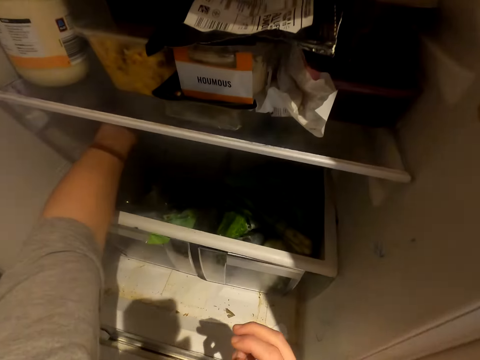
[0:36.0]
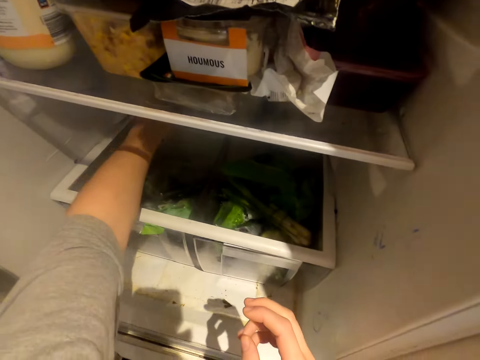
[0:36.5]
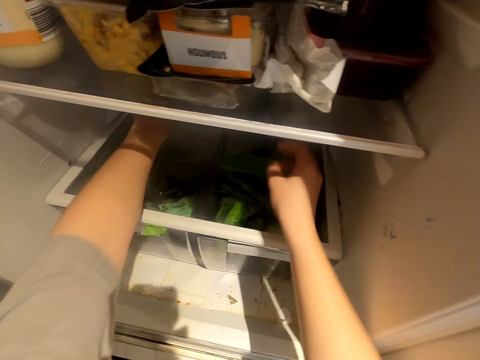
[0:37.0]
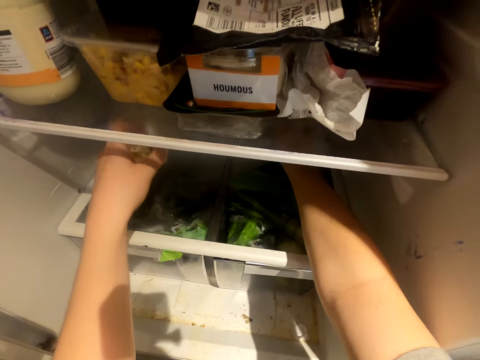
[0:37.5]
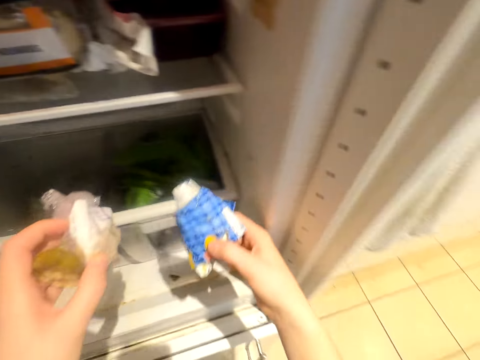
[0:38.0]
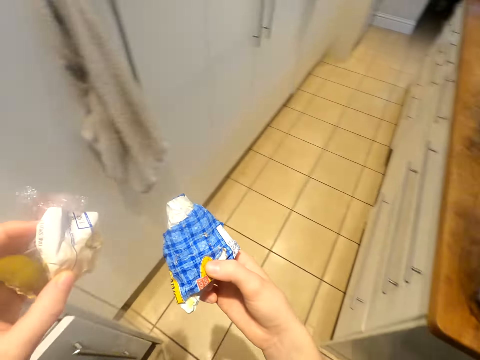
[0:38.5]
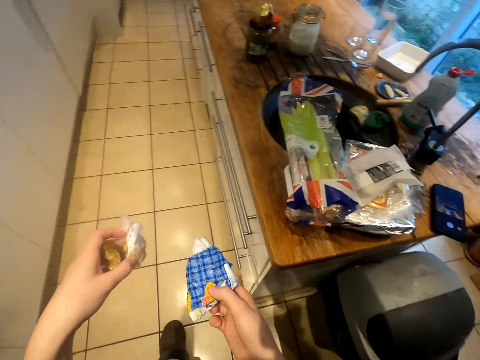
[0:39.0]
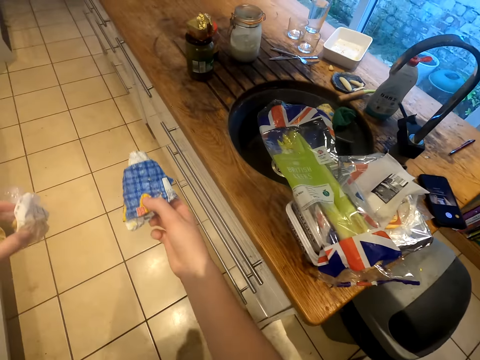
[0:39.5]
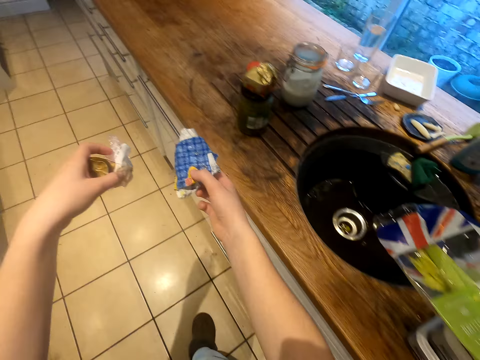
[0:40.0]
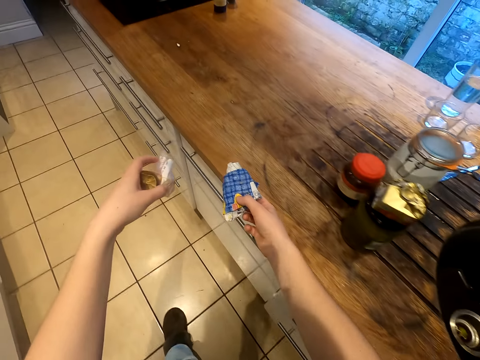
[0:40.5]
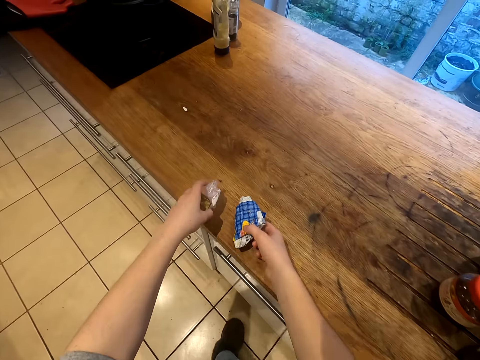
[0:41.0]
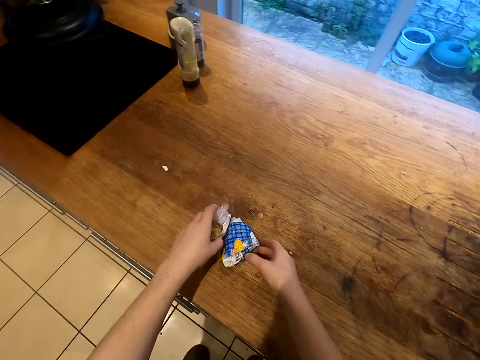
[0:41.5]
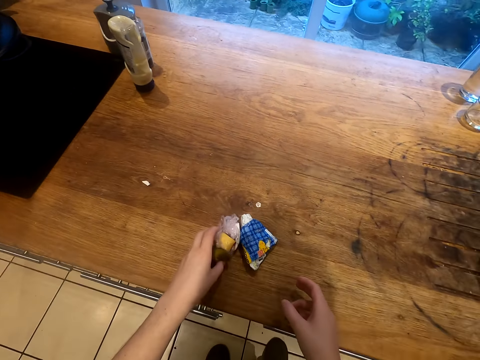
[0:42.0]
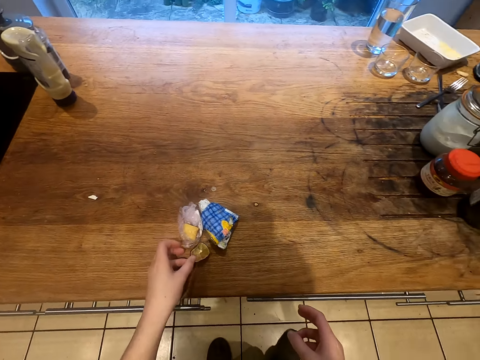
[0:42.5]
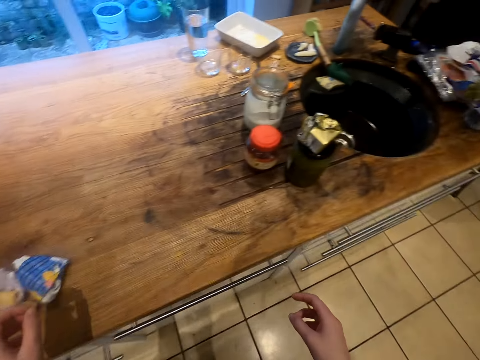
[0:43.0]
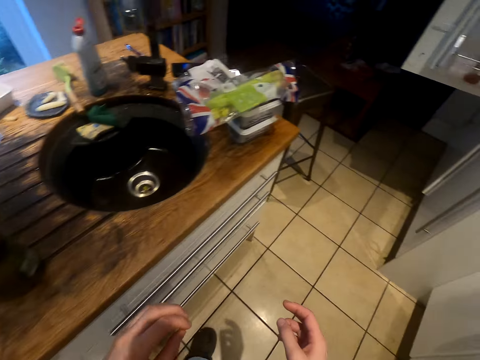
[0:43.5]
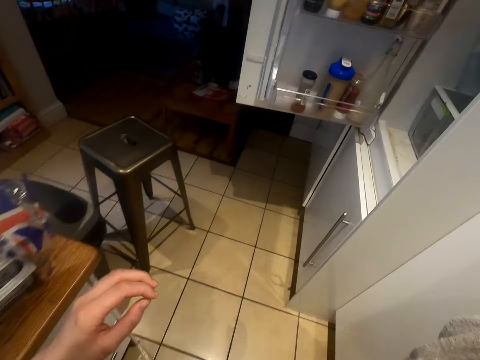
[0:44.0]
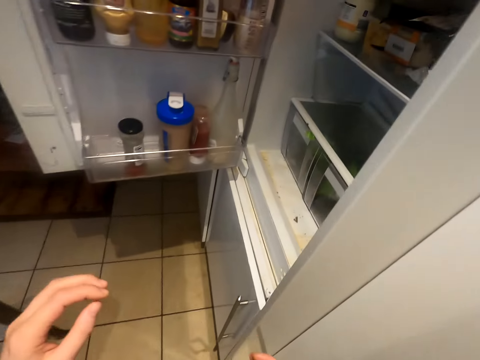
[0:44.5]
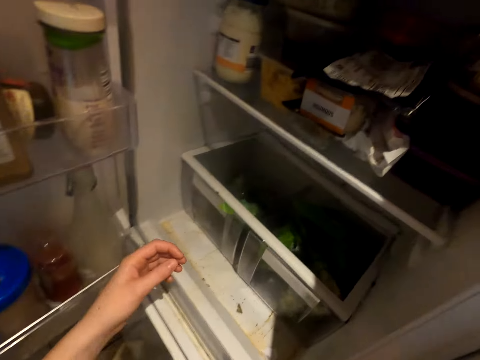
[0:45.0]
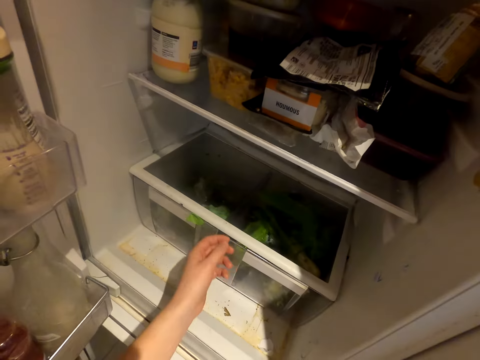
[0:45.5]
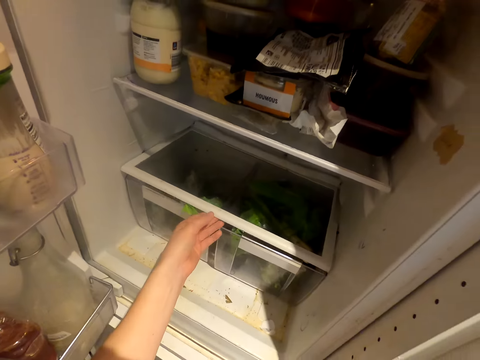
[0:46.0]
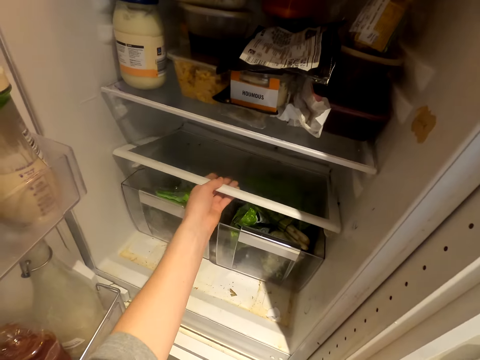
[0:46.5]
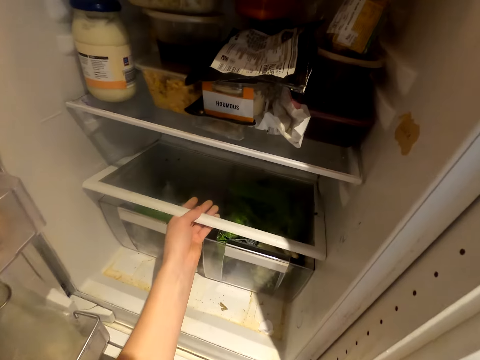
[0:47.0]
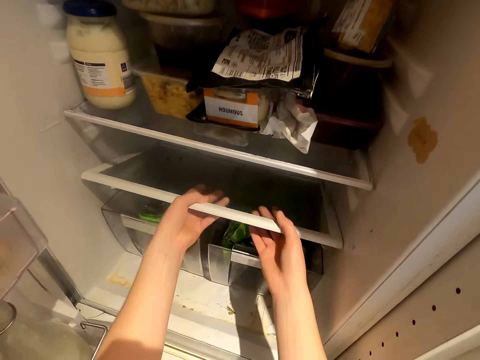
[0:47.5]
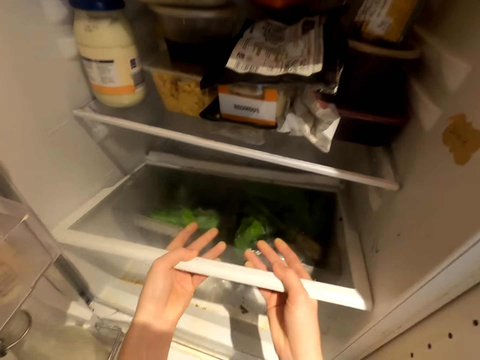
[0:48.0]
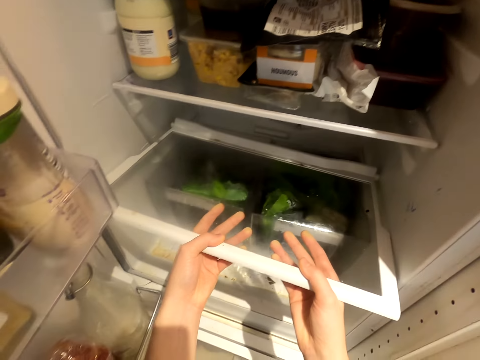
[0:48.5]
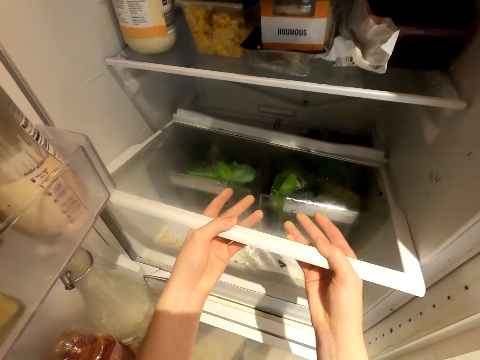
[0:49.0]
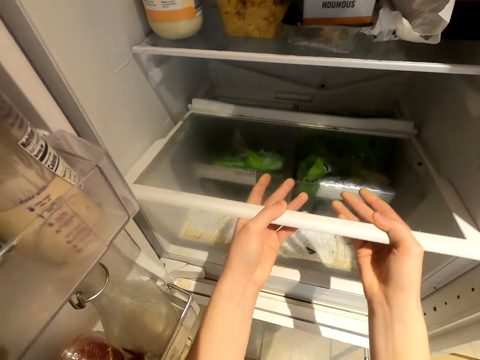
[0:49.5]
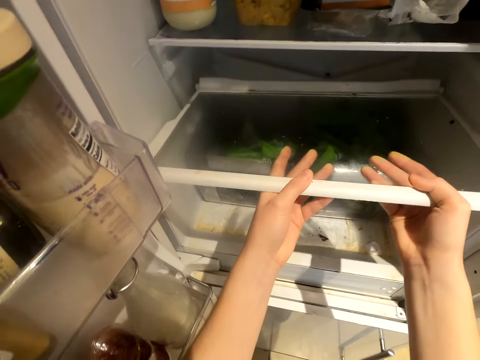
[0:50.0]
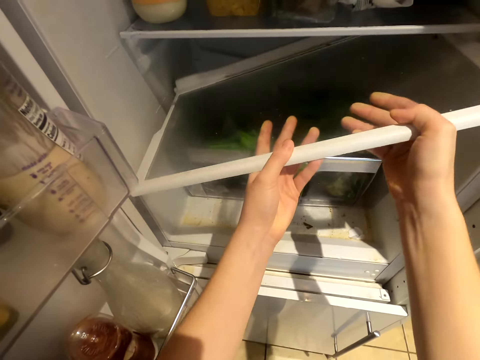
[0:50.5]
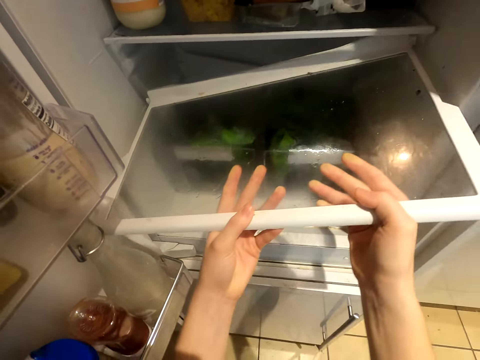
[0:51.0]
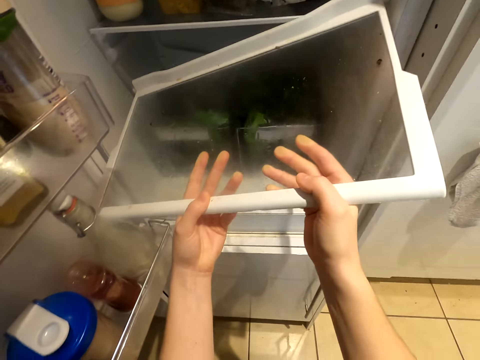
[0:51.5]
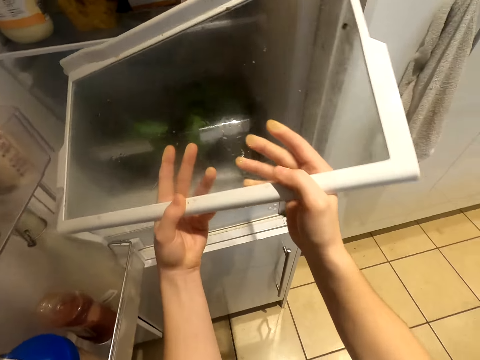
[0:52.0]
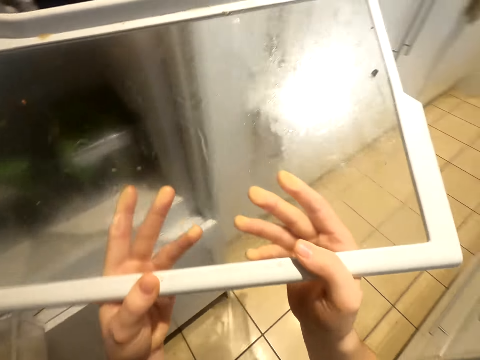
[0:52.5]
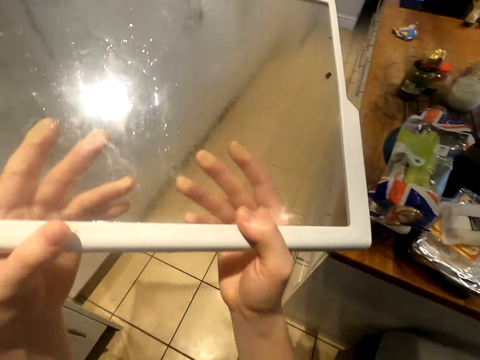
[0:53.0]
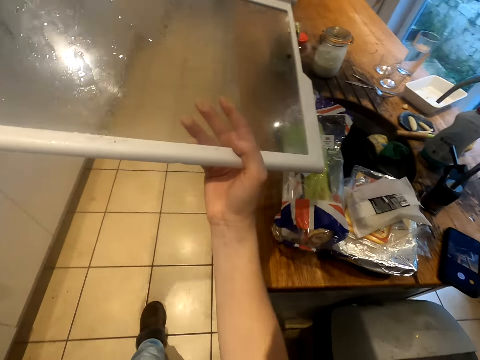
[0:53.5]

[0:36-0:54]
The camera wearer picks packets from the fridge. They put down the packets on a table. They pick a drawer lid with hands from the fridge.

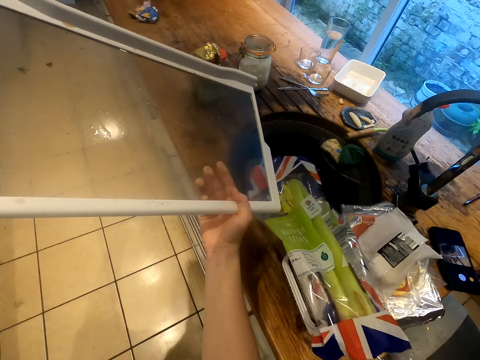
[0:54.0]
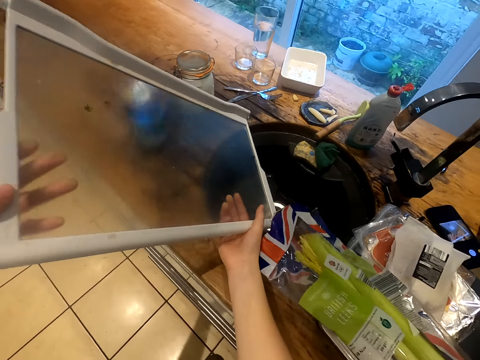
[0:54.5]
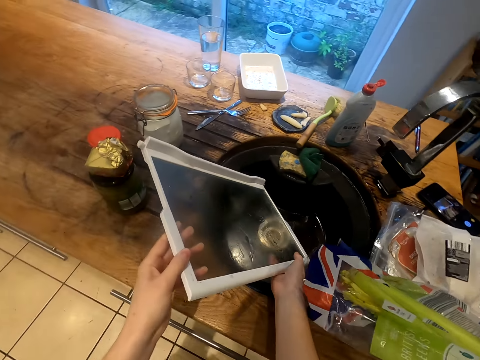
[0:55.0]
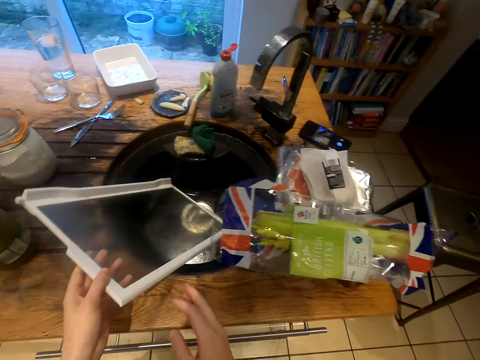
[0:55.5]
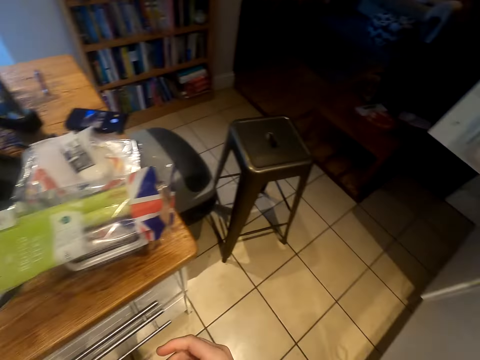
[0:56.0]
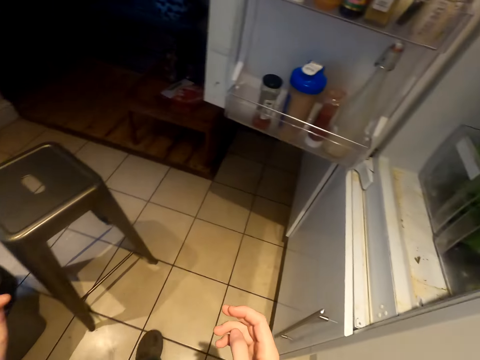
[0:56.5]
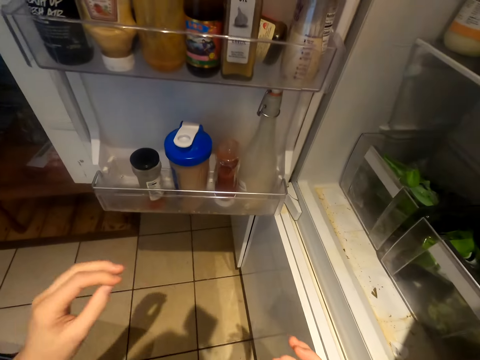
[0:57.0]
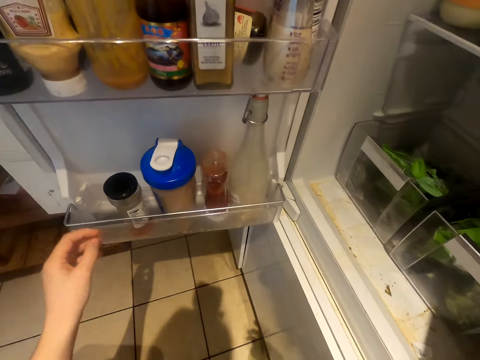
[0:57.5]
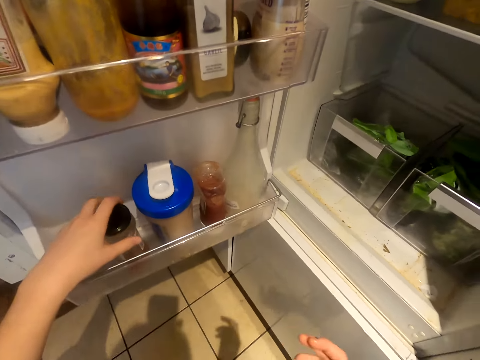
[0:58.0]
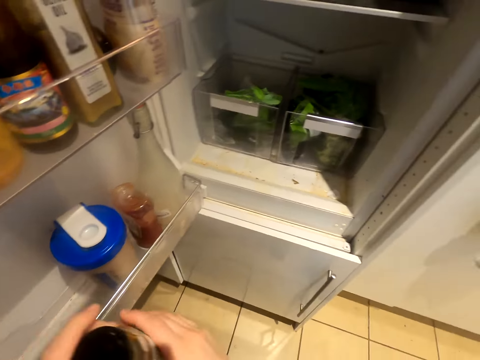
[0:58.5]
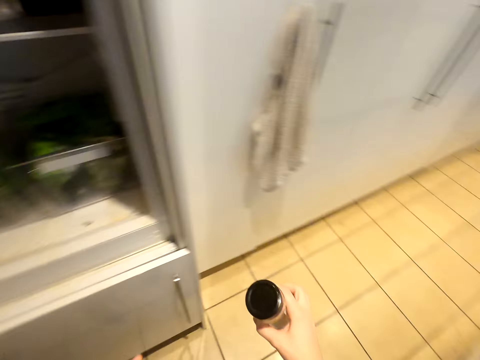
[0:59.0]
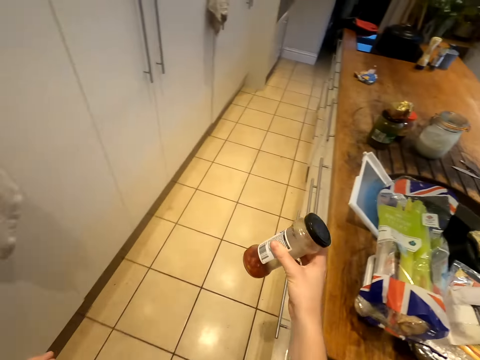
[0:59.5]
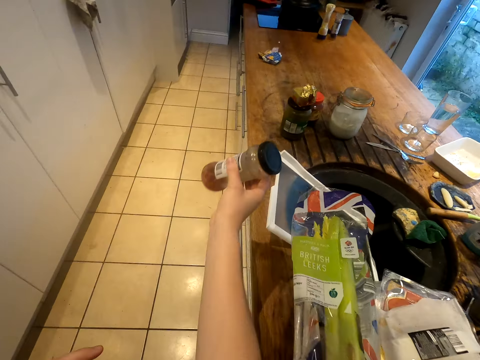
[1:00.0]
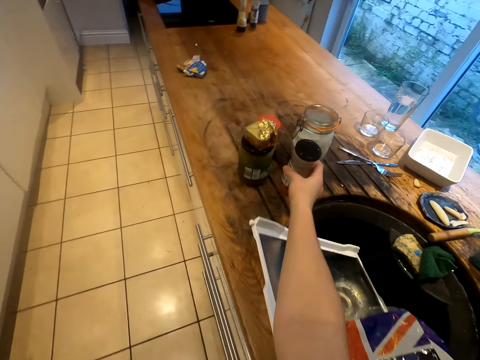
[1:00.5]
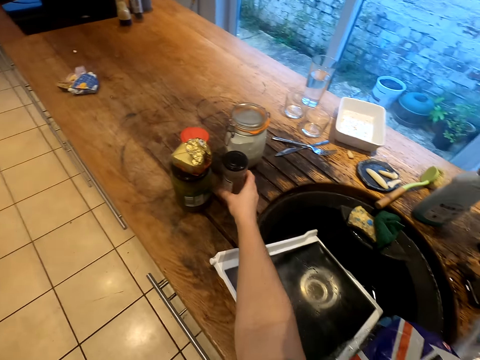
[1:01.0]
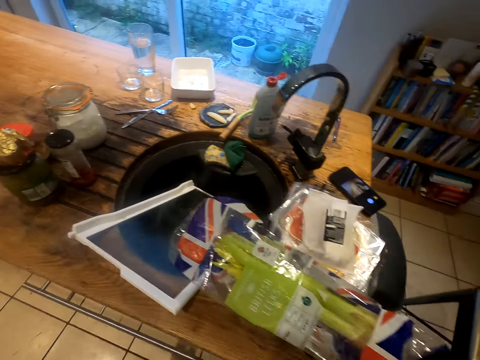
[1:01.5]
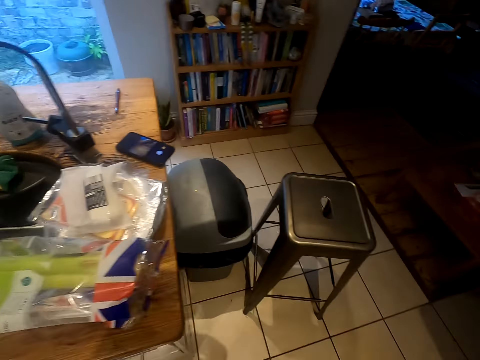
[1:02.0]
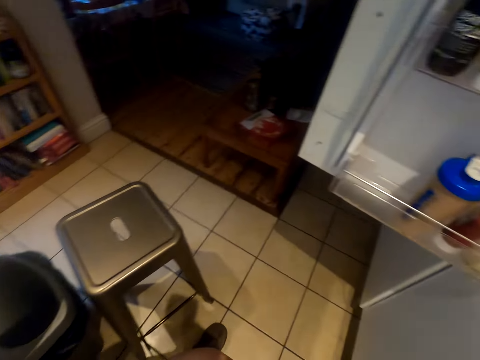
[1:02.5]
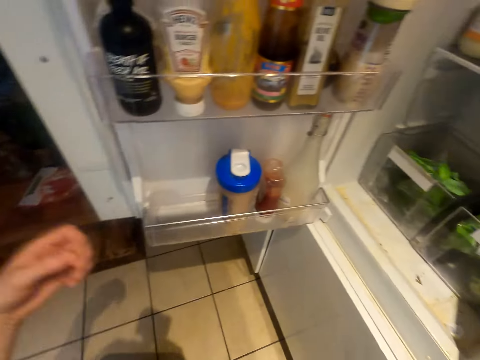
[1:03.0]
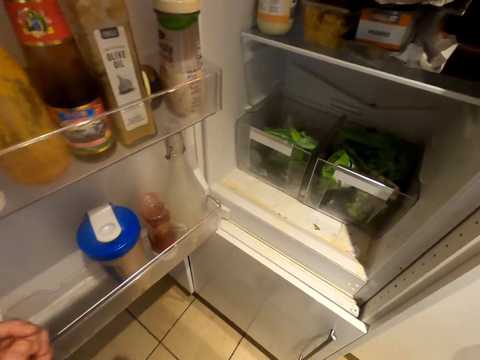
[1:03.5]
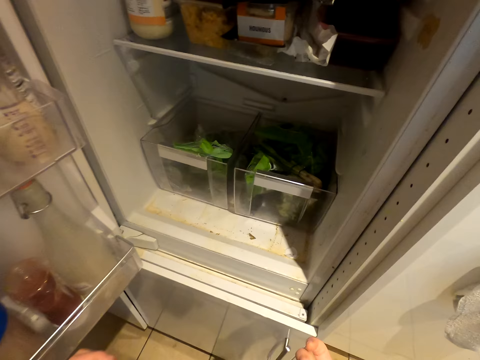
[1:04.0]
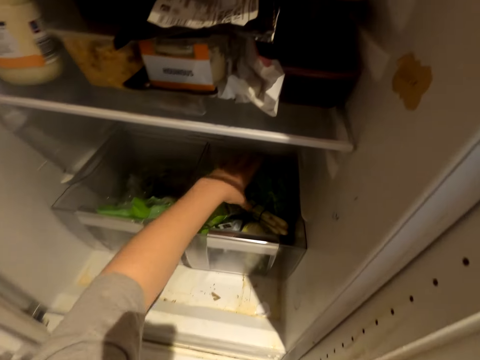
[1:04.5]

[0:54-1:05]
The camera wearer puts down the drawer lid in a sink. They pick a container from the fridge. They put down the container.
